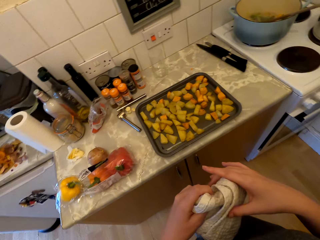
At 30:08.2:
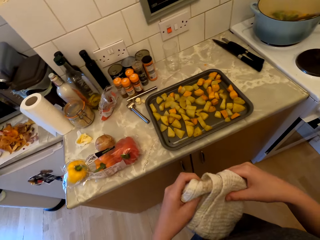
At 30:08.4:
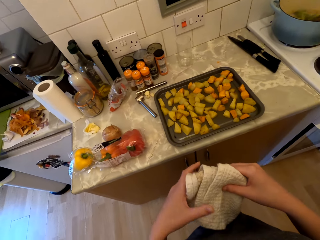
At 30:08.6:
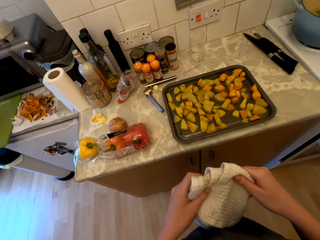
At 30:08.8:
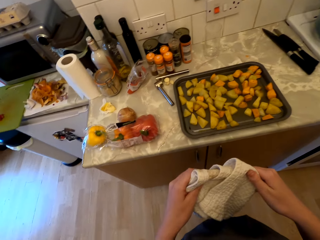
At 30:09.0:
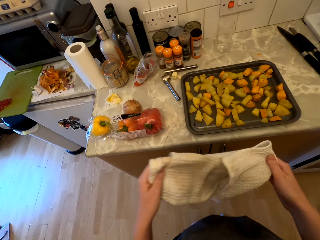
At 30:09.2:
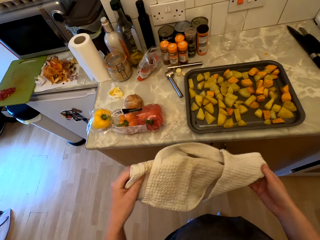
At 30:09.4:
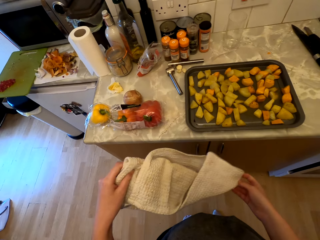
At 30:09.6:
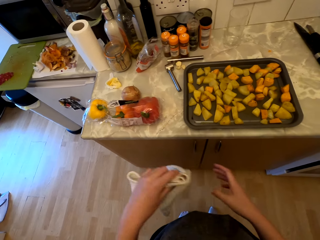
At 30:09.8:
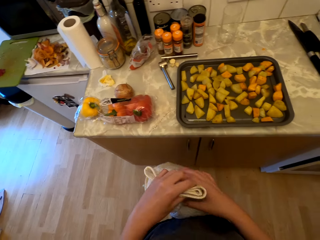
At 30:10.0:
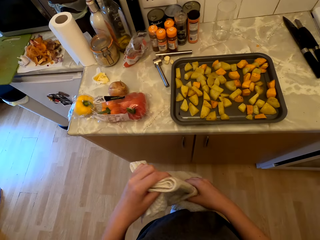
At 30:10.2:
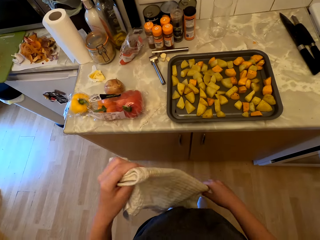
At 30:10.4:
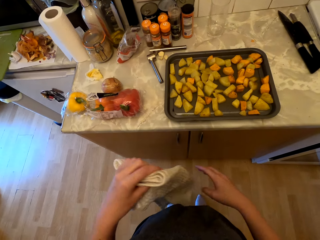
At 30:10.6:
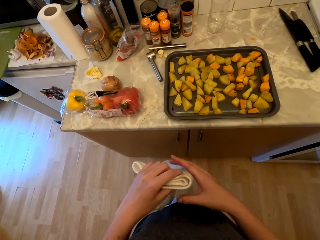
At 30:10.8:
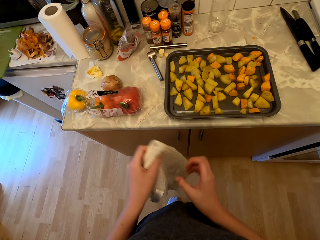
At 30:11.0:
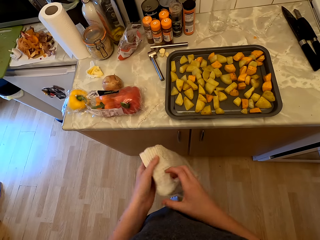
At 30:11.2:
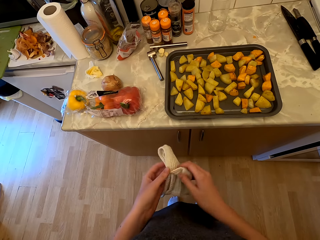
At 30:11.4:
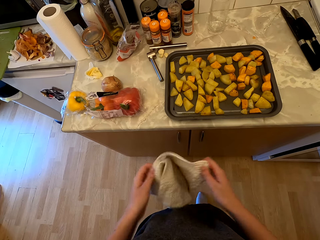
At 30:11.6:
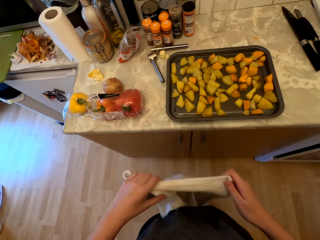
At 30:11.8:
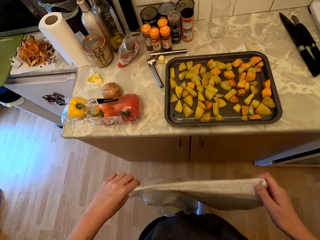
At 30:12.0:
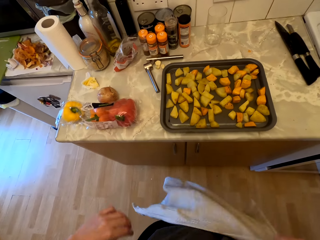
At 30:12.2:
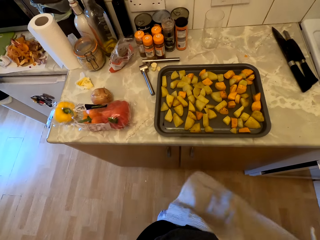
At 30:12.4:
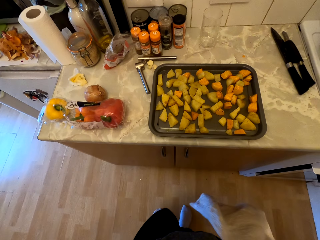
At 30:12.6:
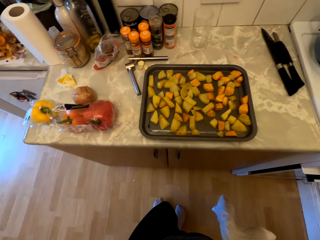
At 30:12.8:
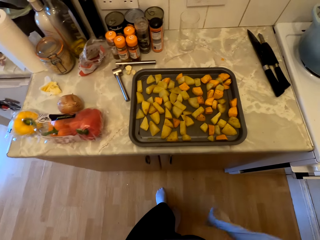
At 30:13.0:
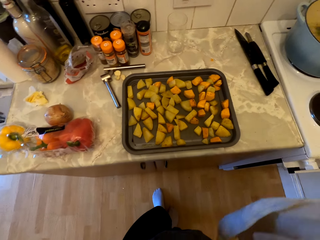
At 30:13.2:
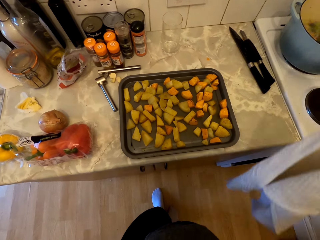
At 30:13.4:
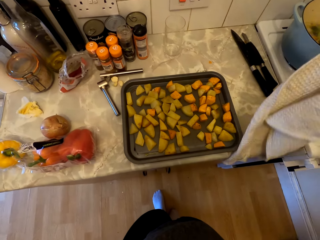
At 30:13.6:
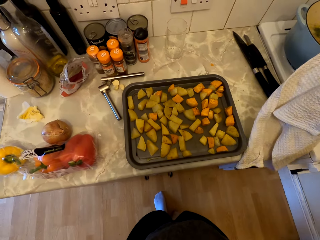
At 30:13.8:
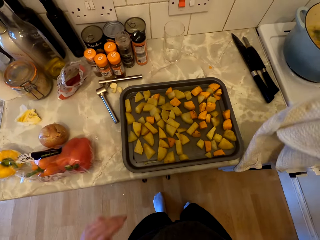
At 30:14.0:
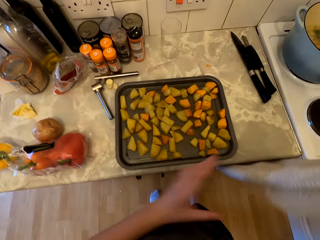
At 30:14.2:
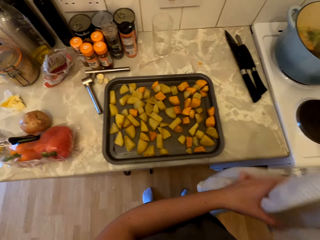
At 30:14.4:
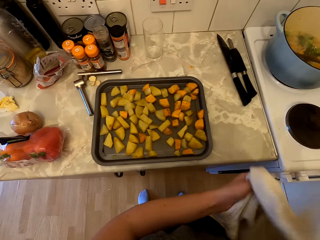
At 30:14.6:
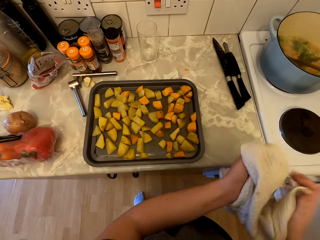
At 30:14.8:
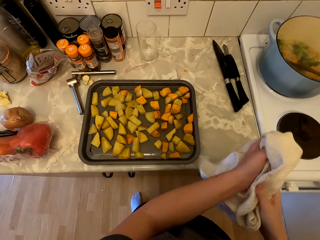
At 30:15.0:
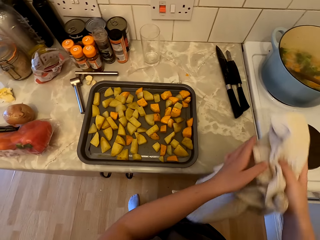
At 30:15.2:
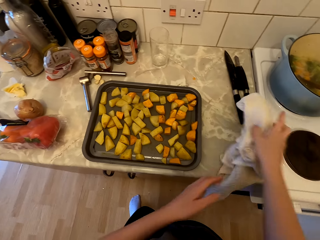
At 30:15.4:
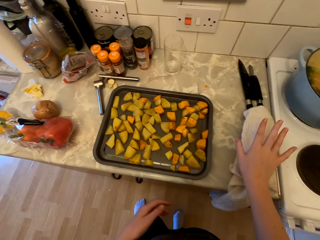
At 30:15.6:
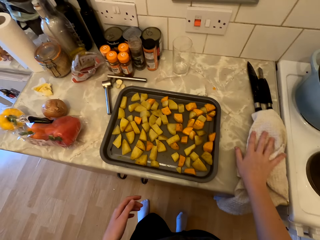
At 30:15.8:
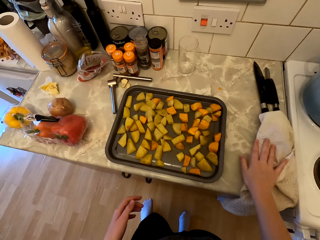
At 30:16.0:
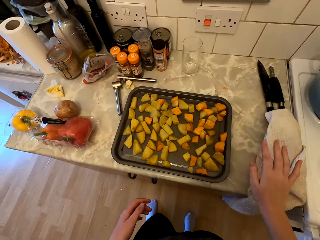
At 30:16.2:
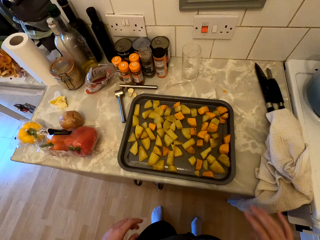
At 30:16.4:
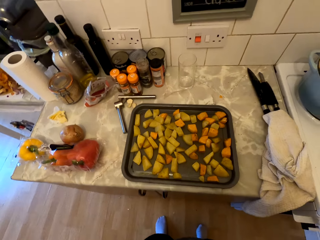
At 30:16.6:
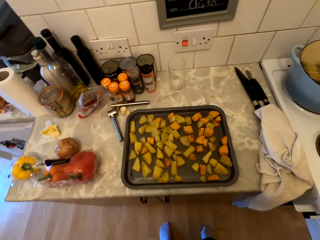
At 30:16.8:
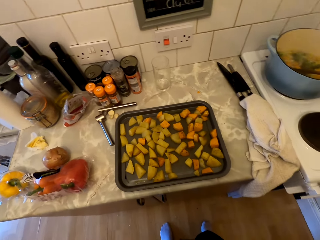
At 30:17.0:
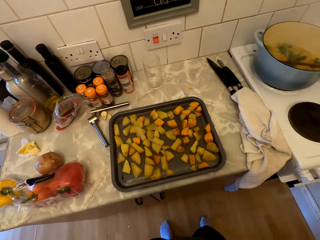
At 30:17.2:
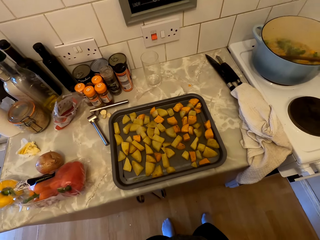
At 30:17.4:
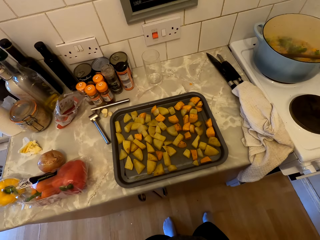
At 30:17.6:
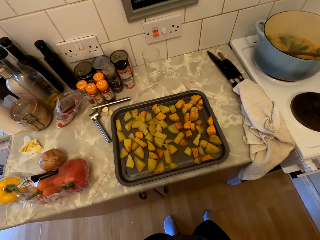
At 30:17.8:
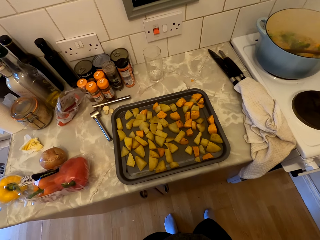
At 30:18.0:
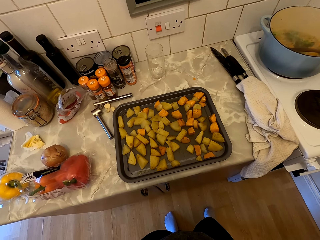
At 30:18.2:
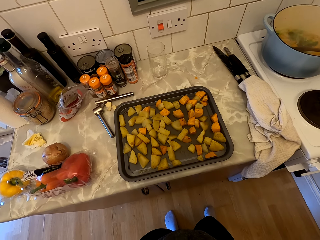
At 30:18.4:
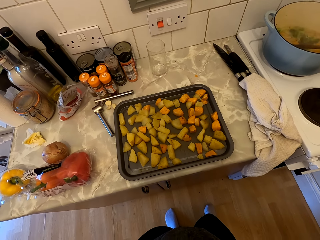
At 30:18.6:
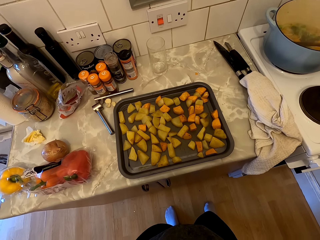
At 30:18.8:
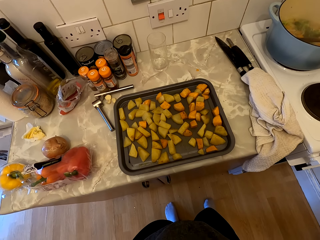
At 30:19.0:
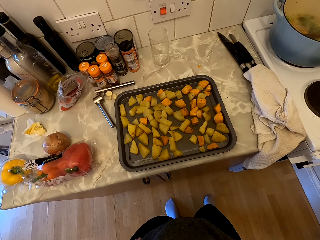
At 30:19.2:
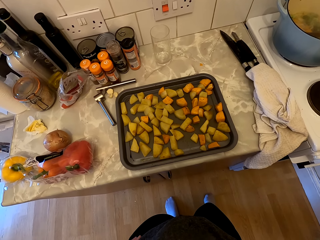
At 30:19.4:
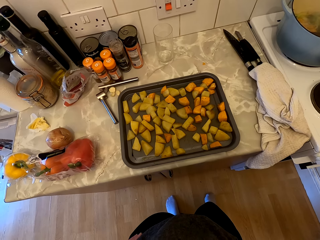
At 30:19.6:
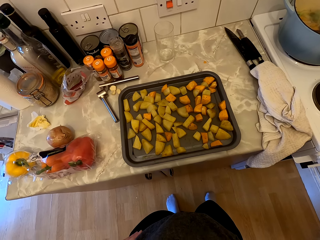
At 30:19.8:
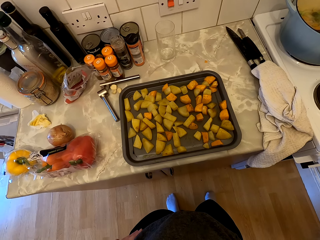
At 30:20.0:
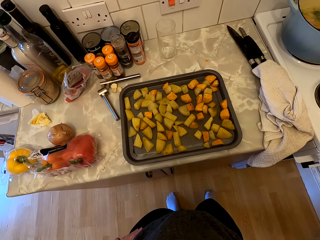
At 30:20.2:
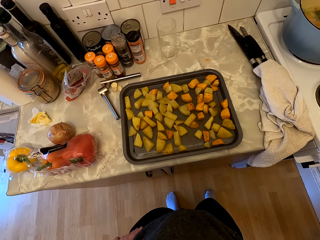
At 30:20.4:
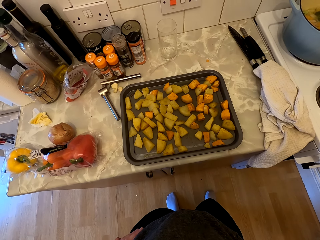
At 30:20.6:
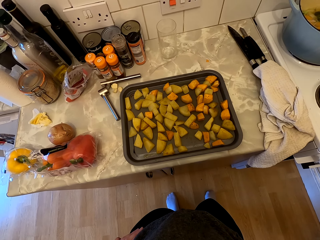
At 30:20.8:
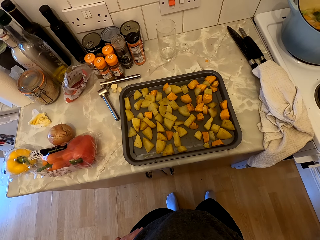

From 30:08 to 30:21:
The camera wearer holds the kitchen towel with both hands. They unfold the kitchen towel. They hold the kitchen towel with both hands. They place the kitchen towel on the countertop. They look at the countertop.

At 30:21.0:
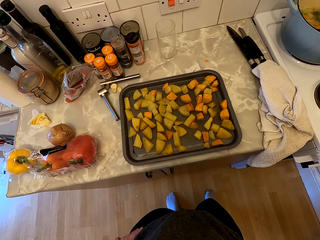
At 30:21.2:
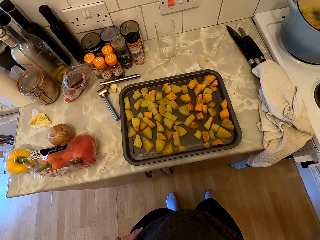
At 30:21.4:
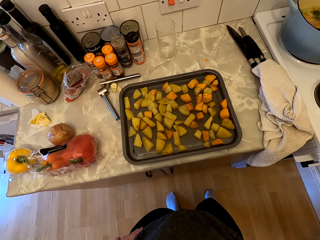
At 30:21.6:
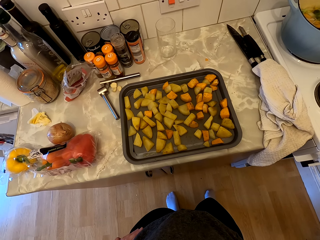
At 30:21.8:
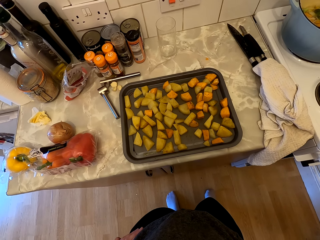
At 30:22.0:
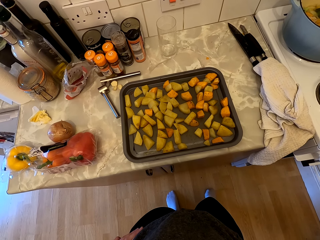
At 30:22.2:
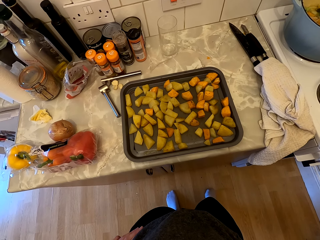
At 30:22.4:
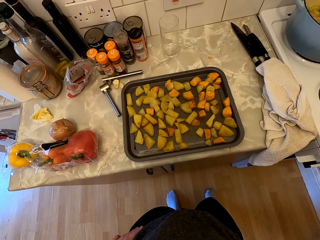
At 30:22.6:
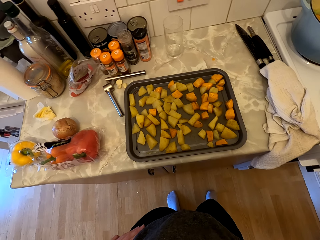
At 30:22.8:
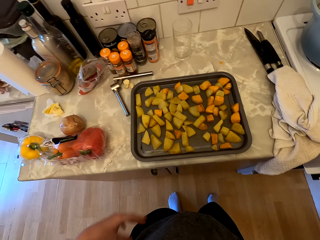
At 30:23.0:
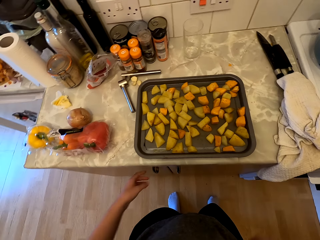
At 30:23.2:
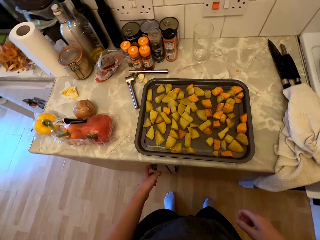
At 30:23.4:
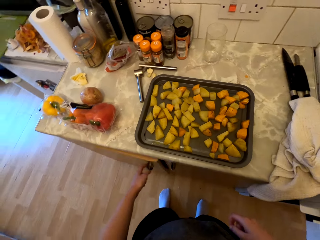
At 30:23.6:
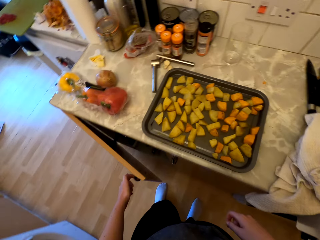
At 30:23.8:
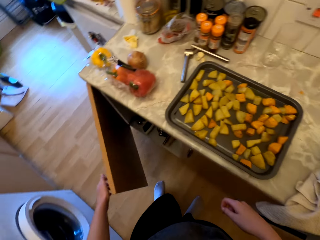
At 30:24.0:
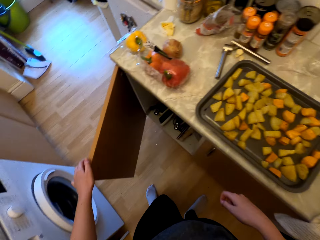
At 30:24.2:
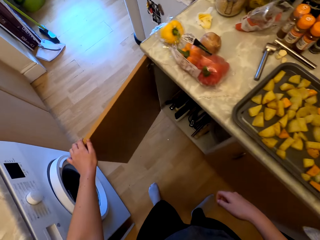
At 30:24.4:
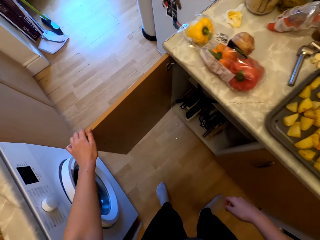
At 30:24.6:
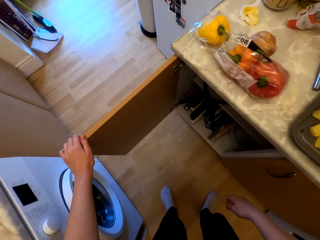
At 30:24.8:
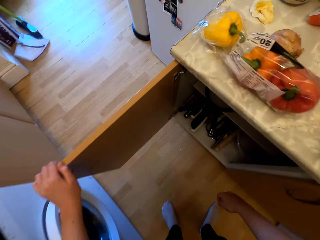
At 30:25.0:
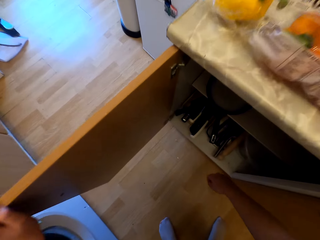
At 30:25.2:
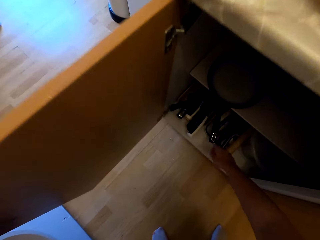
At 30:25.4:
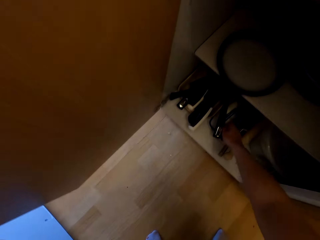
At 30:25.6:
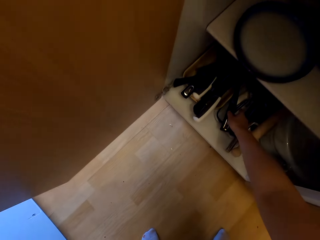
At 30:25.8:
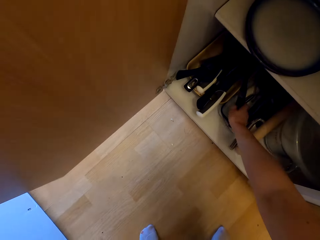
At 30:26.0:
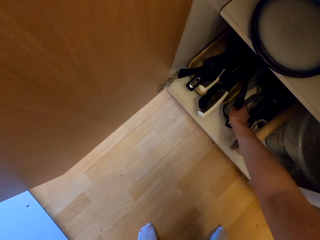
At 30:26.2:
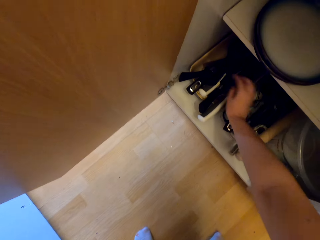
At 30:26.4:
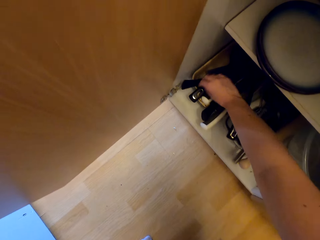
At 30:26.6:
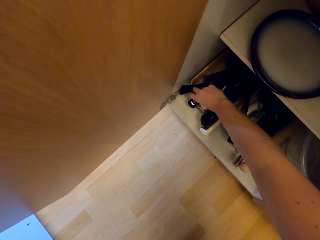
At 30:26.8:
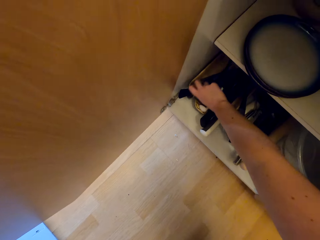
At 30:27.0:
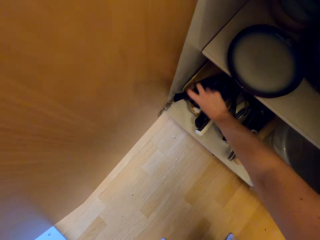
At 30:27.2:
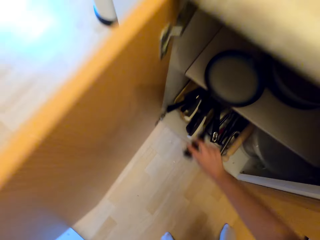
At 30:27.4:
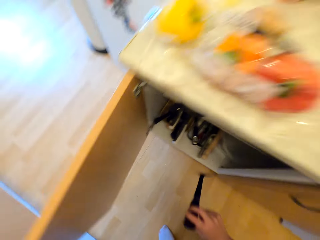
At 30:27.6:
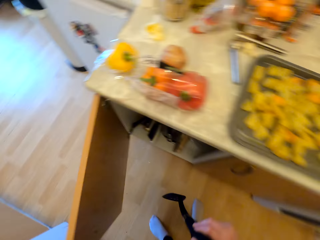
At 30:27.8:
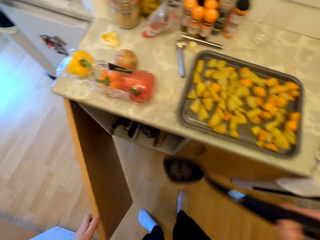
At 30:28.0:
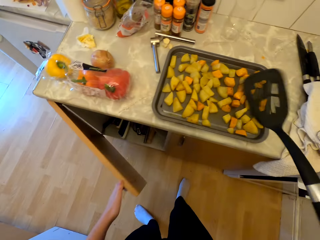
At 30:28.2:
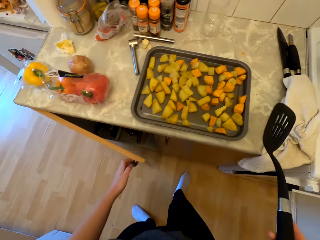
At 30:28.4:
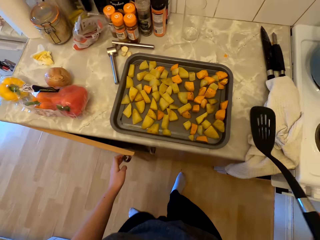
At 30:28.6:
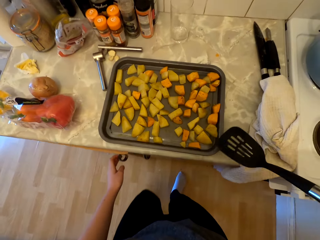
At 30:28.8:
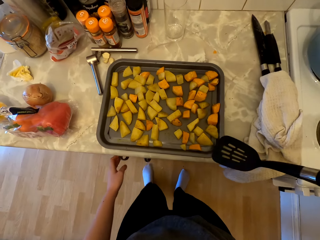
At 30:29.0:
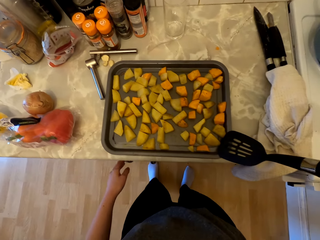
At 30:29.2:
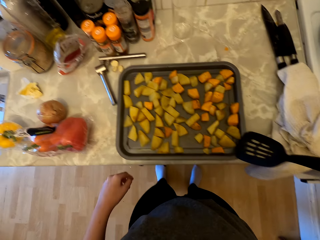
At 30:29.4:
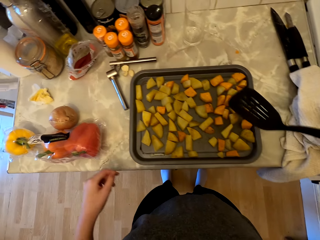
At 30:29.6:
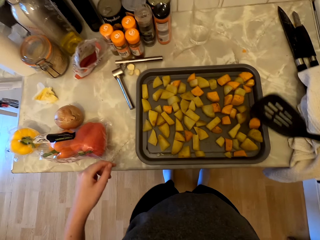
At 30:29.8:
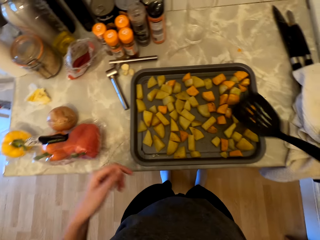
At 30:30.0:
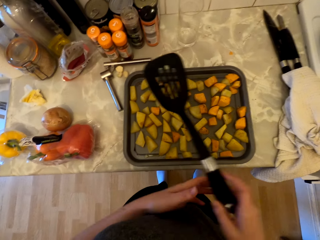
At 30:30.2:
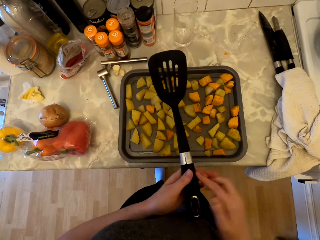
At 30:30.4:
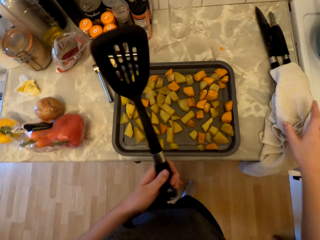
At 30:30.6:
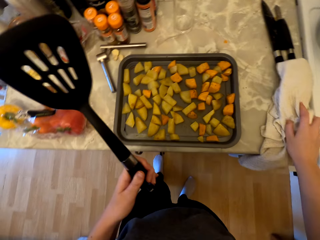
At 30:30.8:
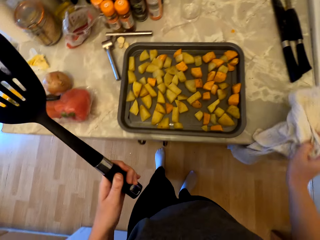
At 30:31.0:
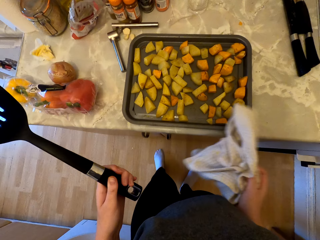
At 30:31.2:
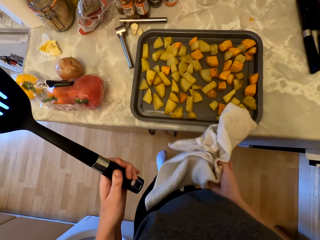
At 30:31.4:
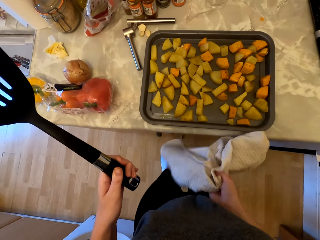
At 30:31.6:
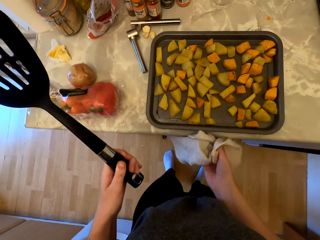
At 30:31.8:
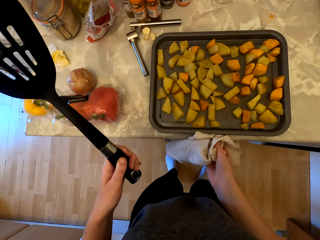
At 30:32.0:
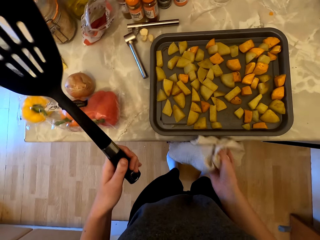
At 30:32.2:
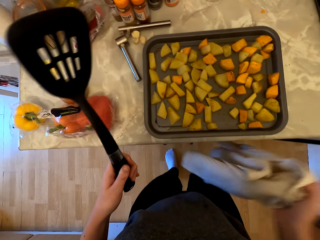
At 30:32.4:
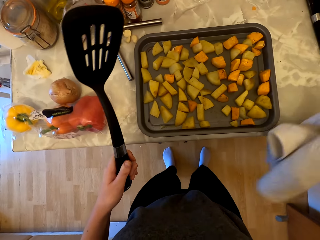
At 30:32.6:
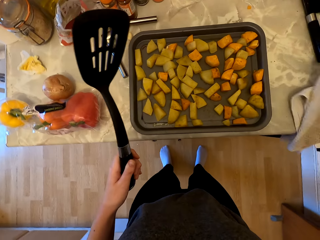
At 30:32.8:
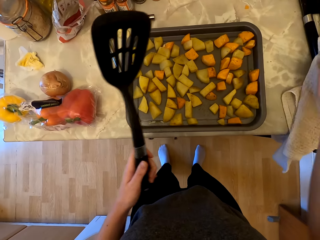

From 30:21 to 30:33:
The camera wearer opens the cabinet door. She bends. She picks up the turner spoon from the cabinet. She stands up. She closes the cabinet door. She holds the turner spoon in her left hand. She picks up the kitchen towel from the cabinet.
